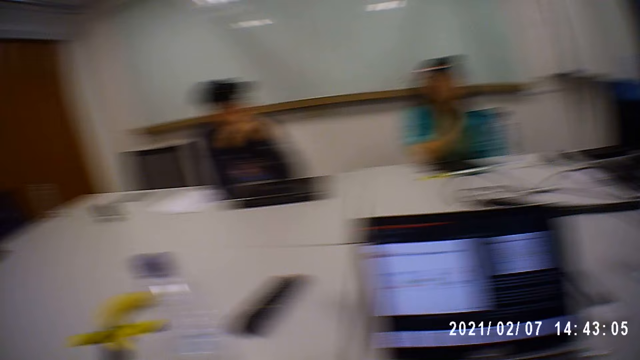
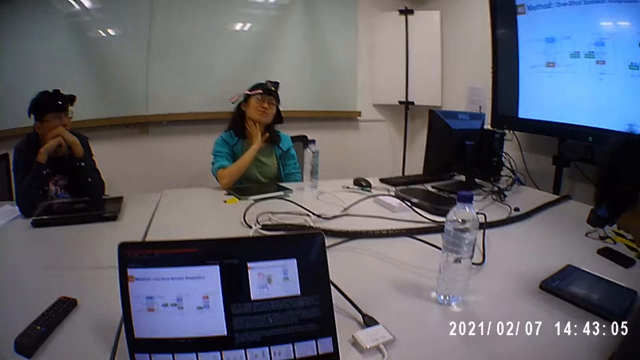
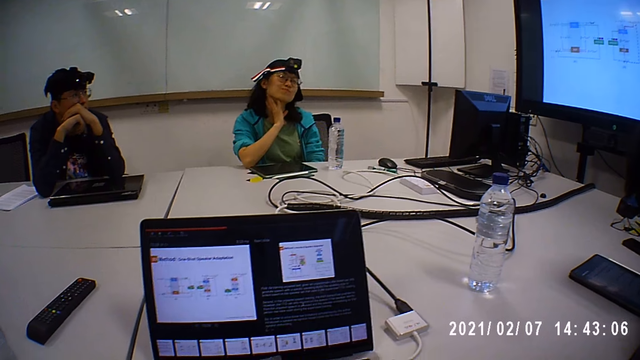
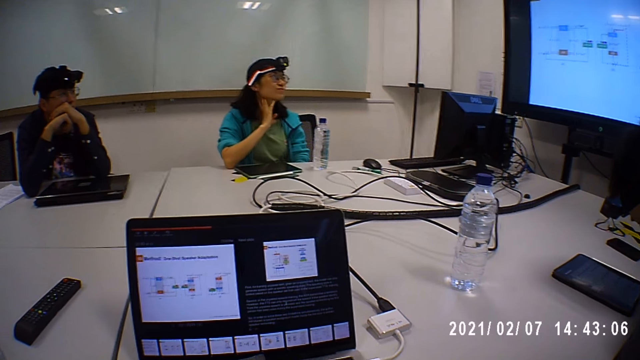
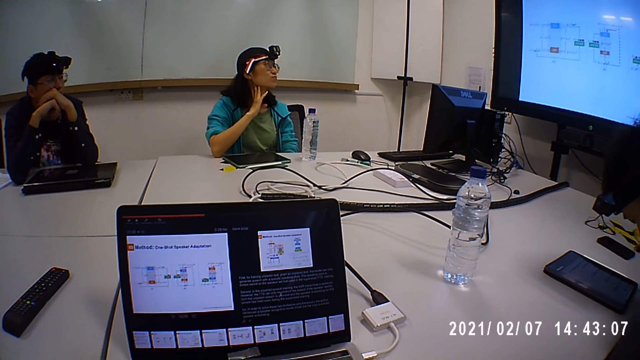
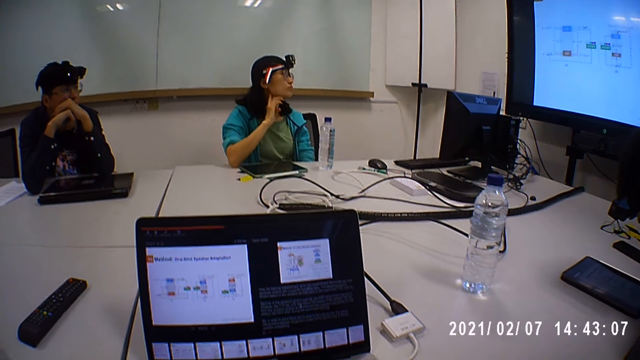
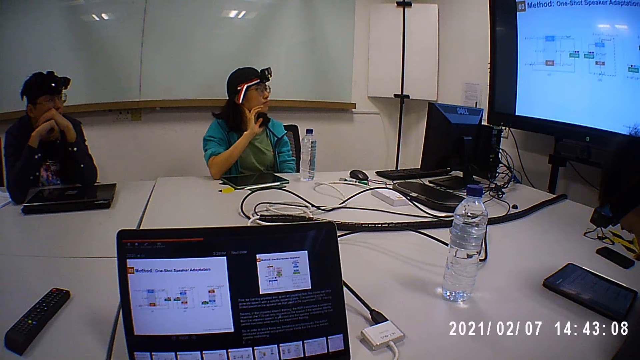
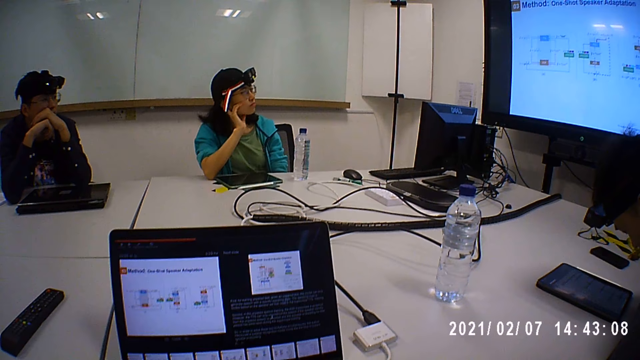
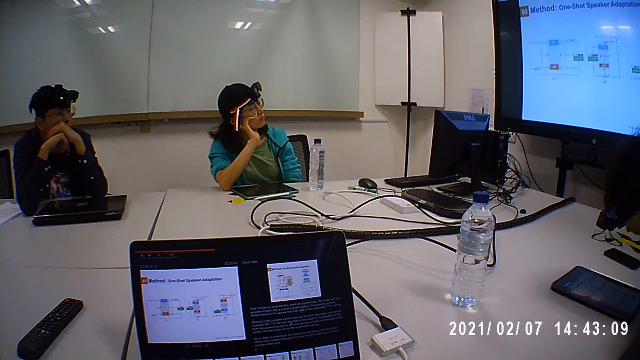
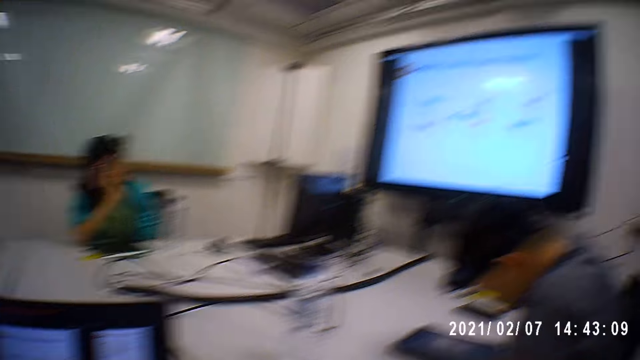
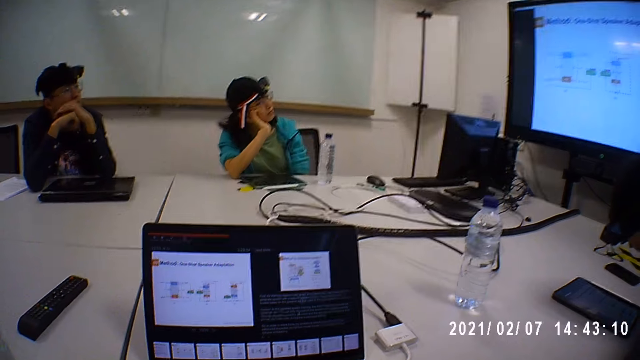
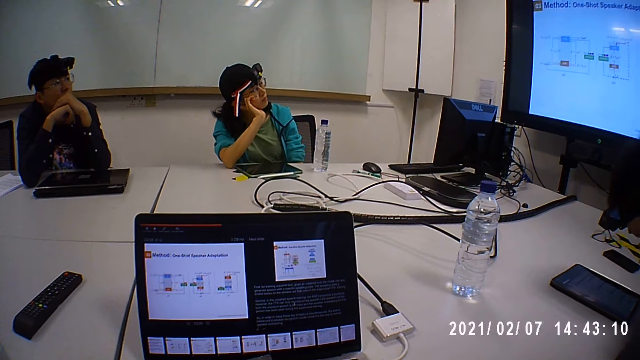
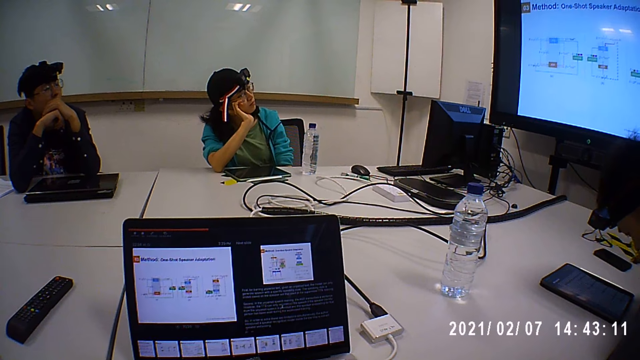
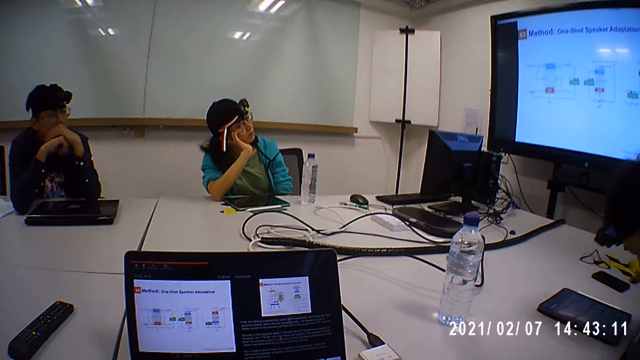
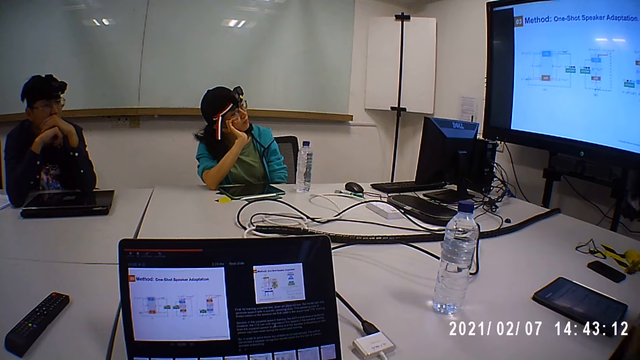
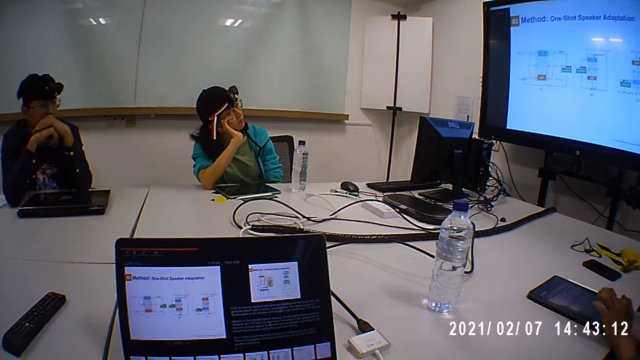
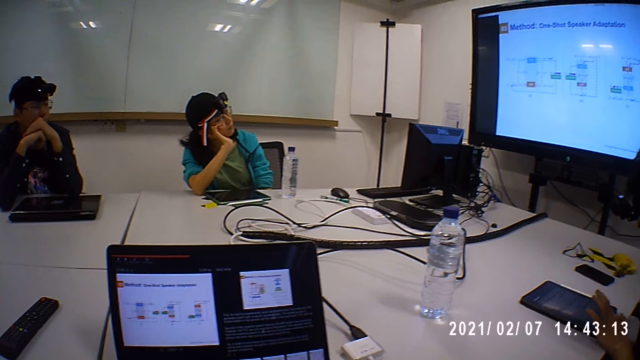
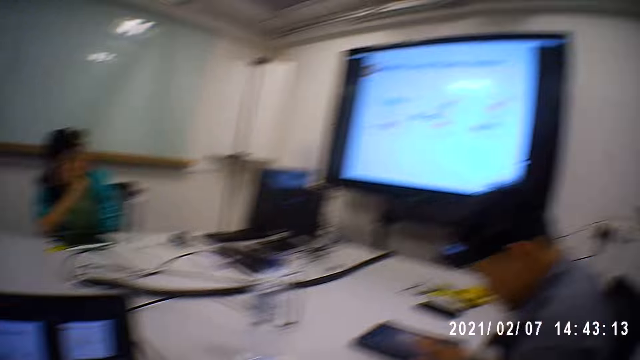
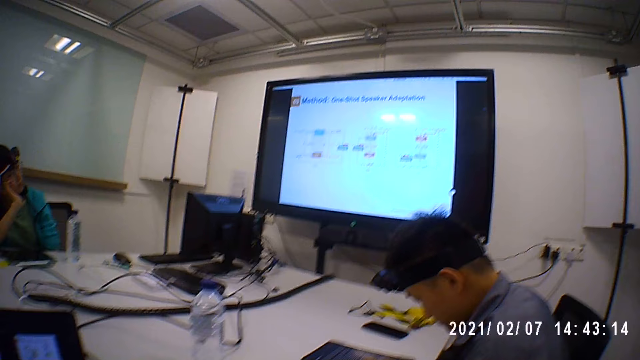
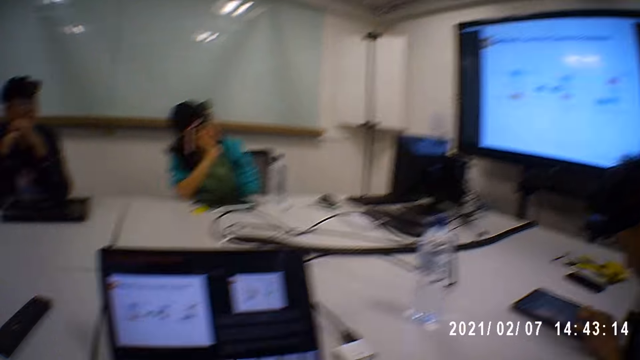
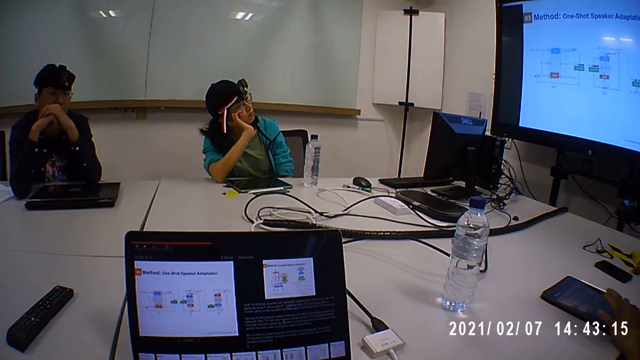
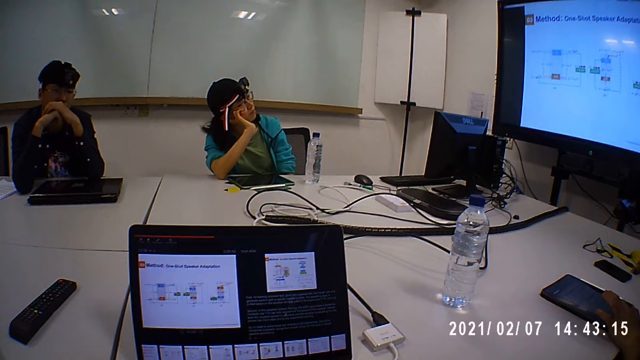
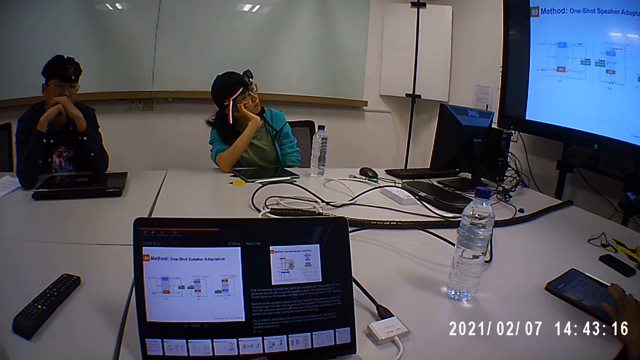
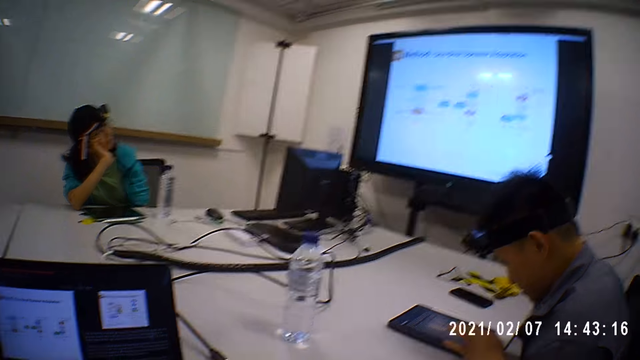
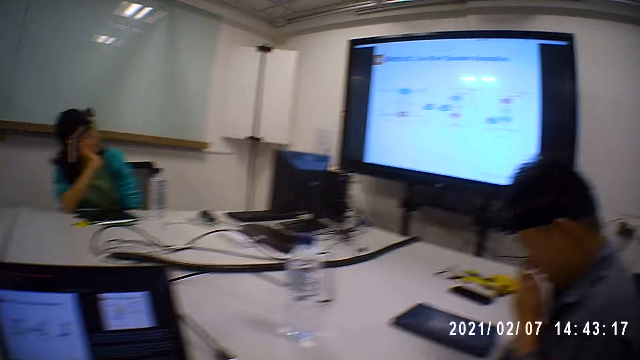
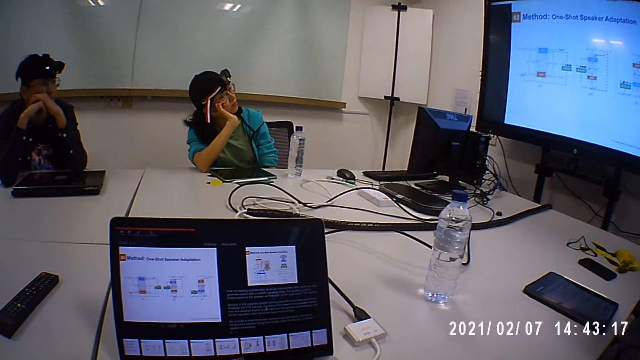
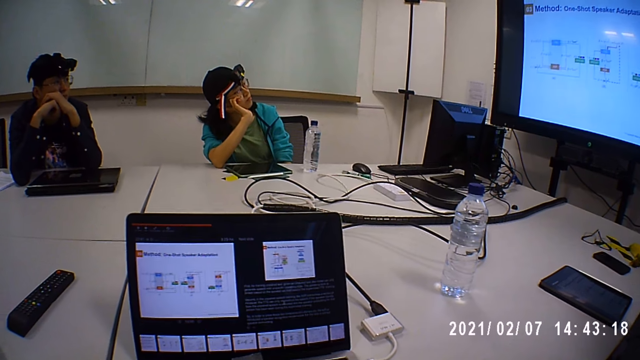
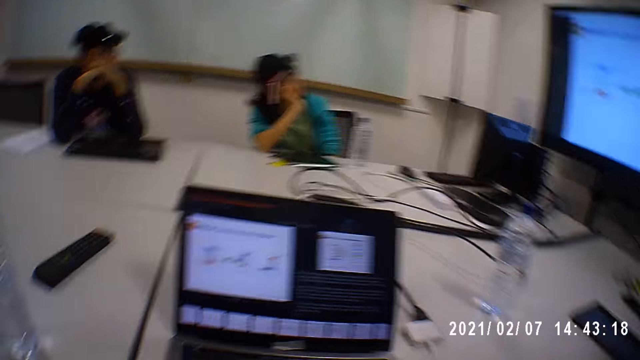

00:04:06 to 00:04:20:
A man taps the tablet screen on the table.

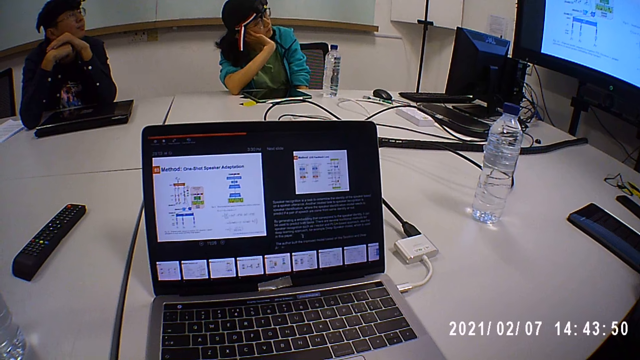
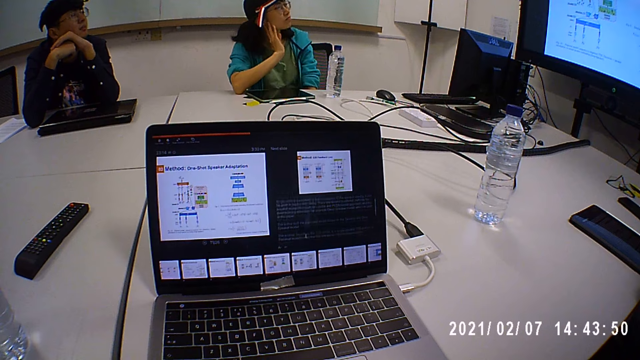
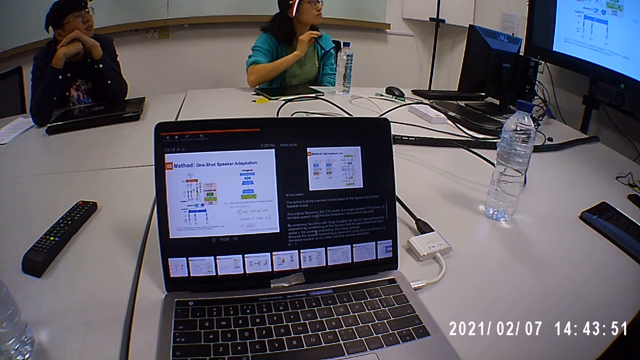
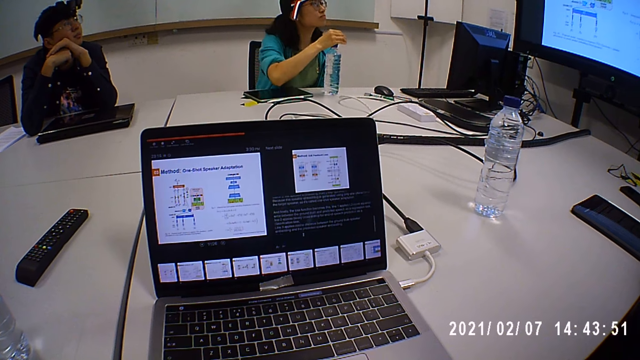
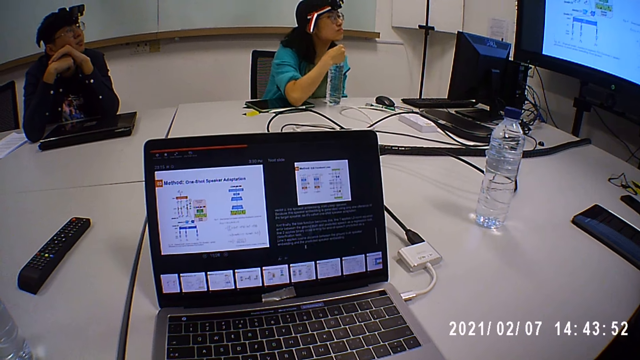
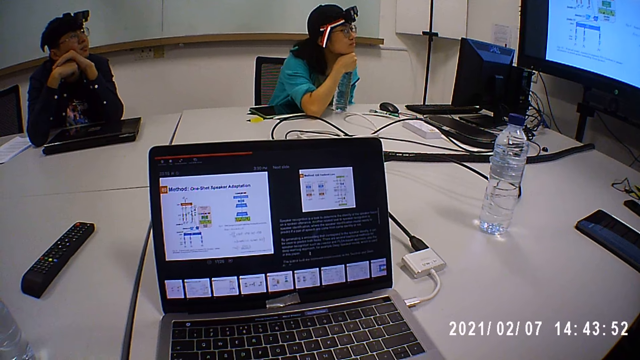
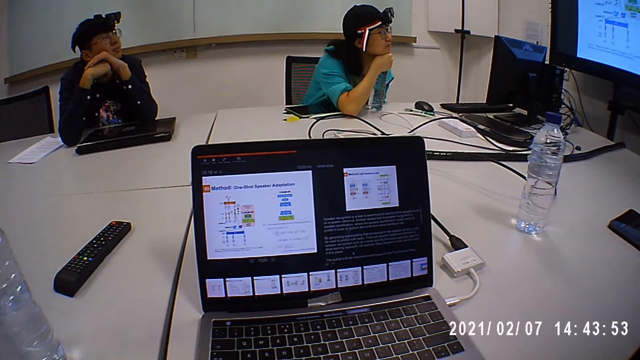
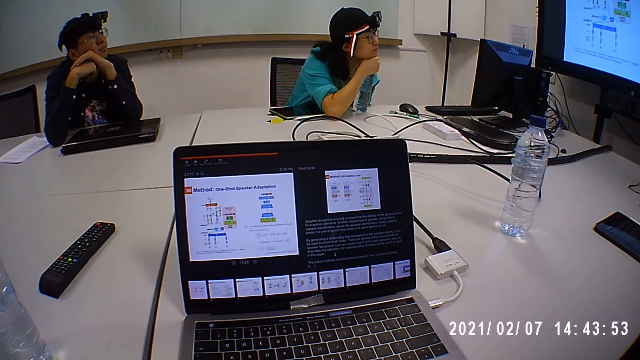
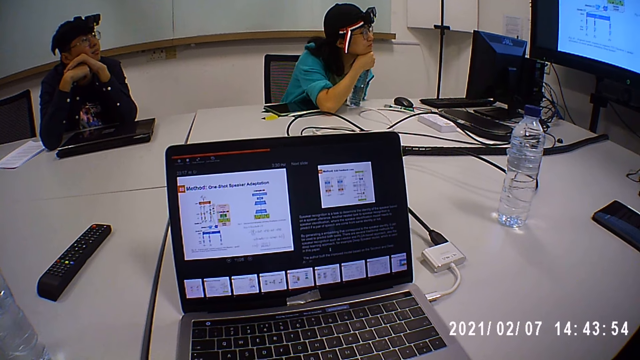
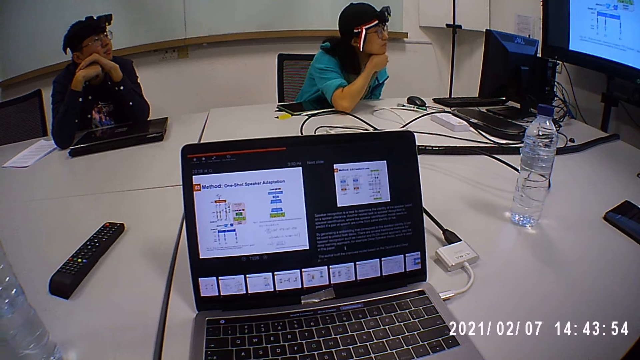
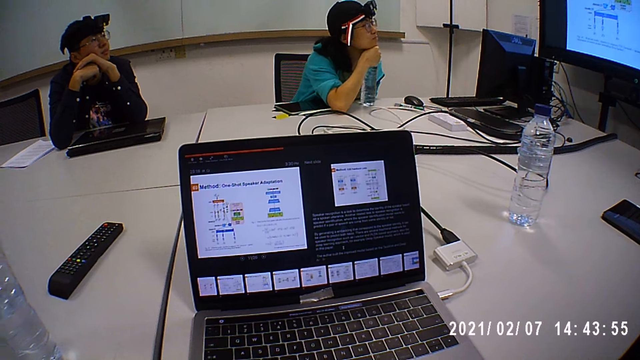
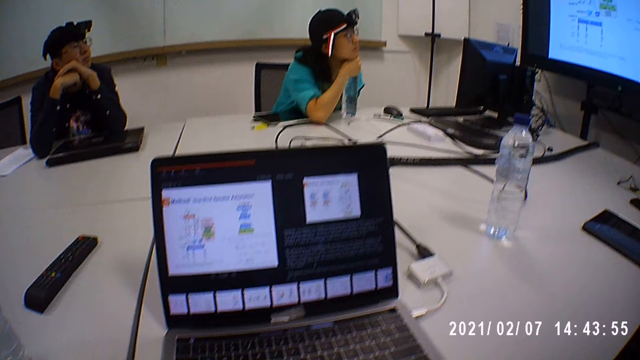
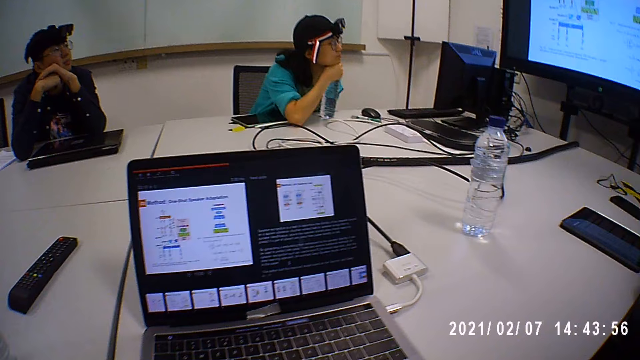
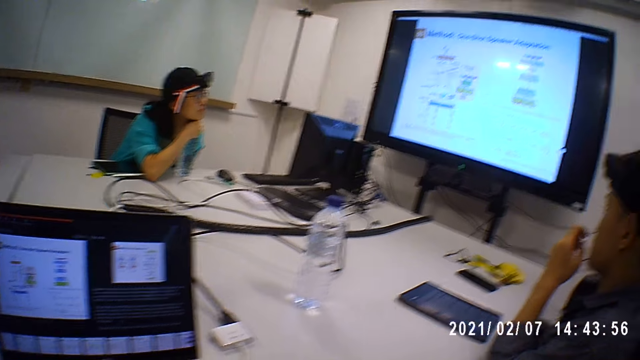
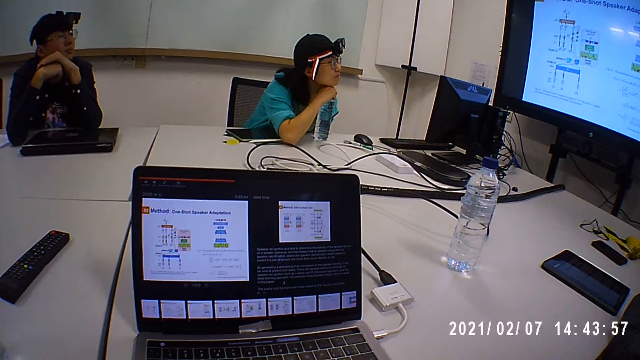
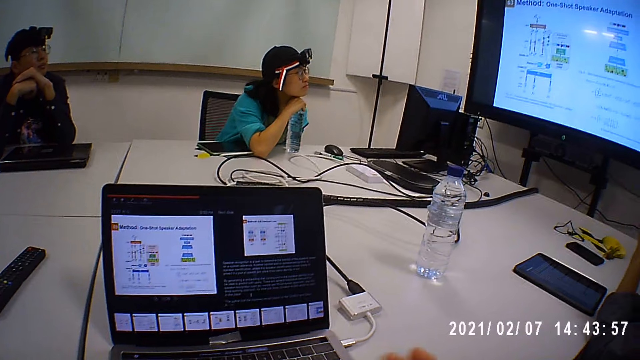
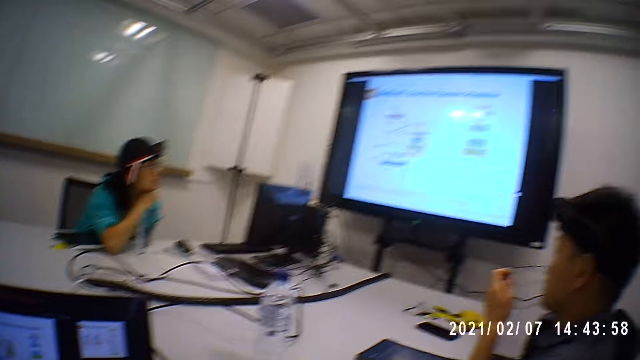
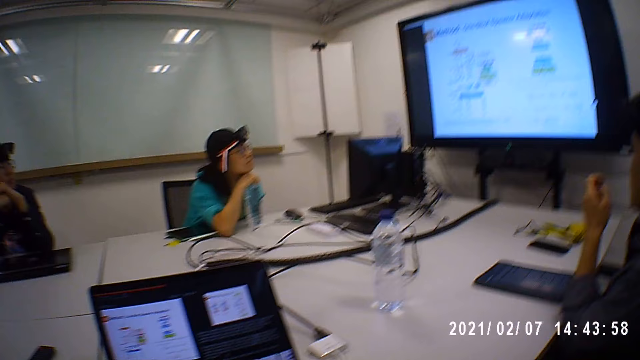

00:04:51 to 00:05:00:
A lady holds on to a water bottle. She leans her head on the water bottle. Another person sits next to the camera wearer at the table.
